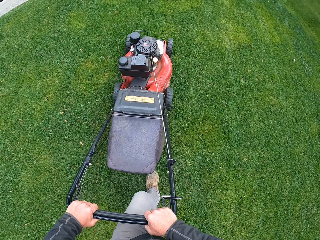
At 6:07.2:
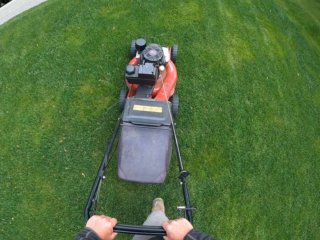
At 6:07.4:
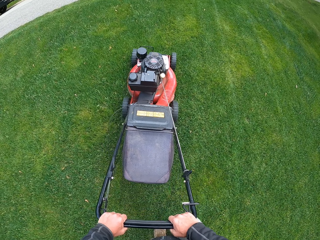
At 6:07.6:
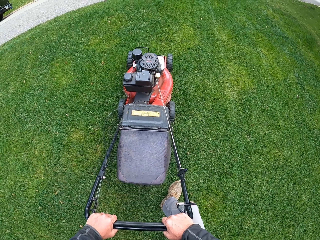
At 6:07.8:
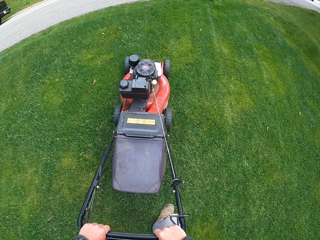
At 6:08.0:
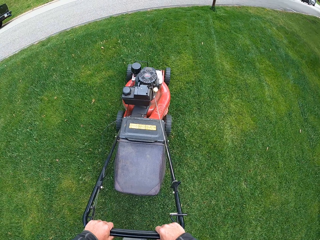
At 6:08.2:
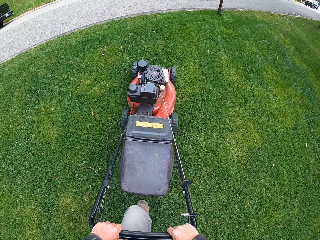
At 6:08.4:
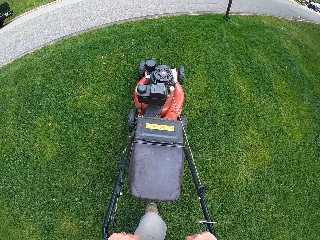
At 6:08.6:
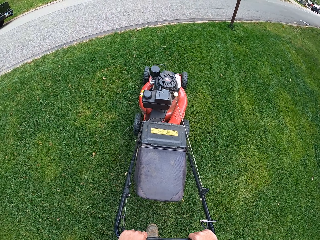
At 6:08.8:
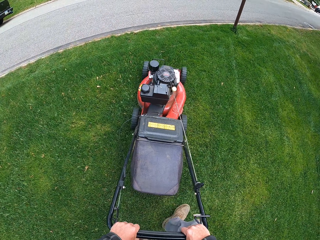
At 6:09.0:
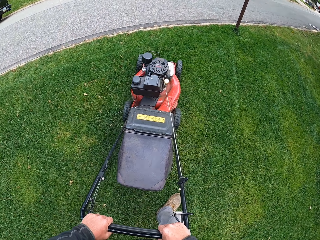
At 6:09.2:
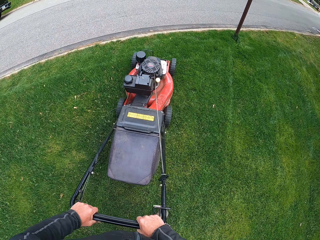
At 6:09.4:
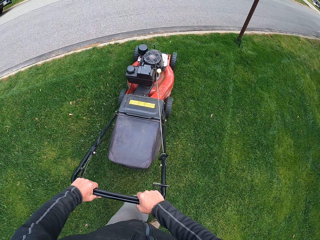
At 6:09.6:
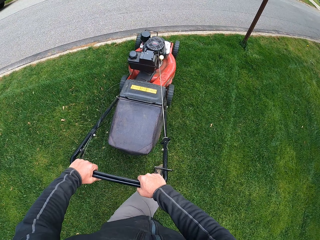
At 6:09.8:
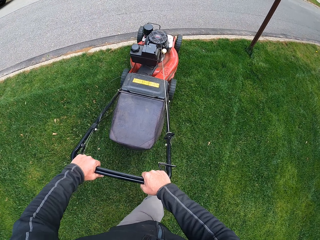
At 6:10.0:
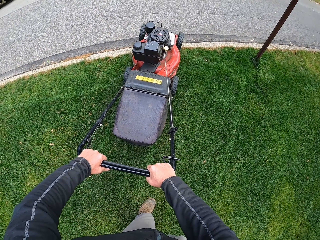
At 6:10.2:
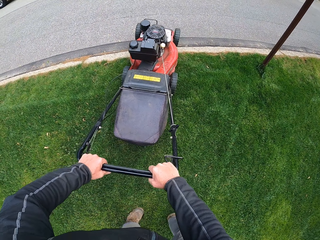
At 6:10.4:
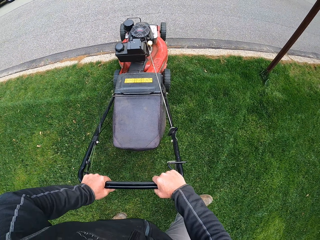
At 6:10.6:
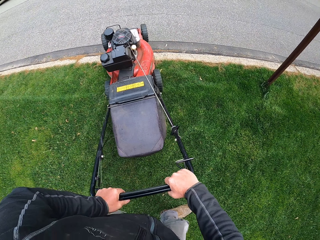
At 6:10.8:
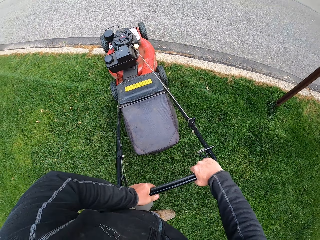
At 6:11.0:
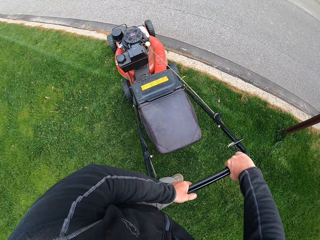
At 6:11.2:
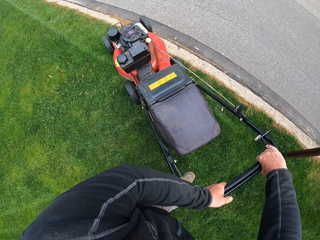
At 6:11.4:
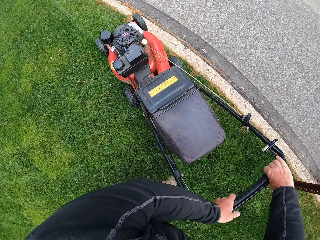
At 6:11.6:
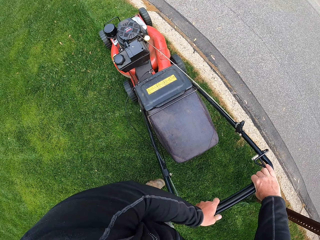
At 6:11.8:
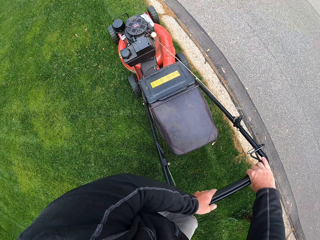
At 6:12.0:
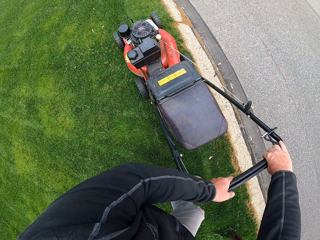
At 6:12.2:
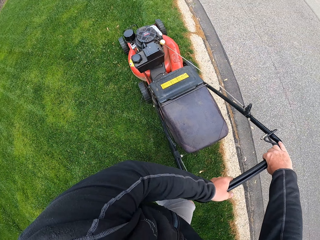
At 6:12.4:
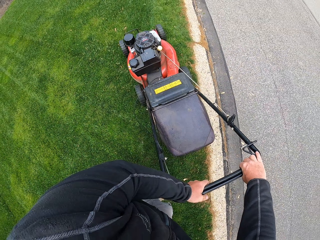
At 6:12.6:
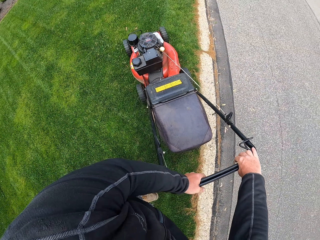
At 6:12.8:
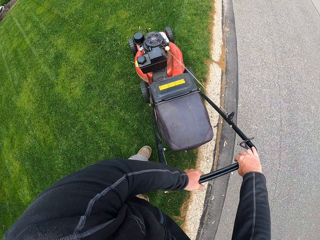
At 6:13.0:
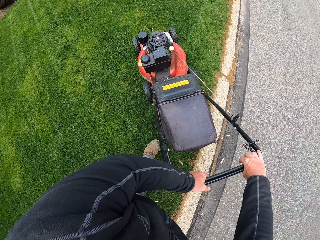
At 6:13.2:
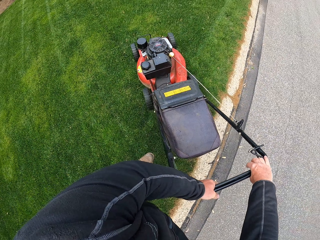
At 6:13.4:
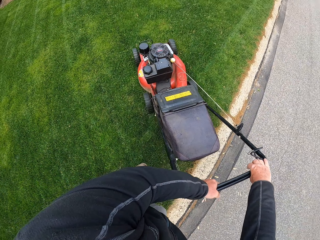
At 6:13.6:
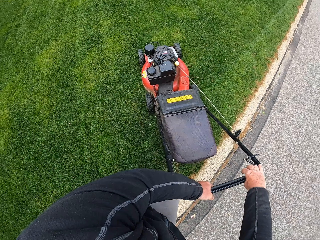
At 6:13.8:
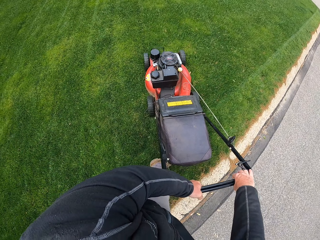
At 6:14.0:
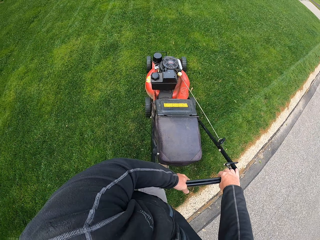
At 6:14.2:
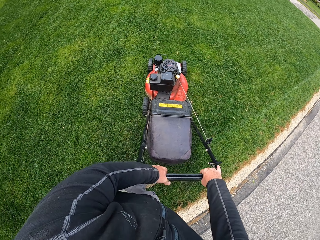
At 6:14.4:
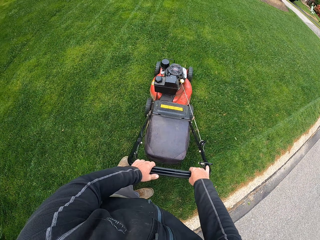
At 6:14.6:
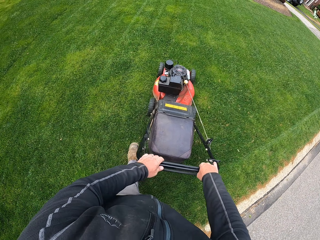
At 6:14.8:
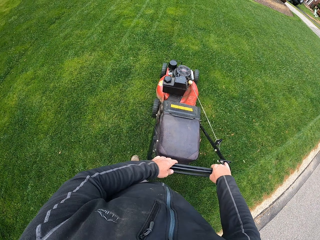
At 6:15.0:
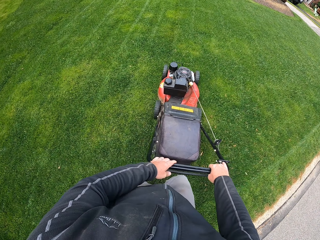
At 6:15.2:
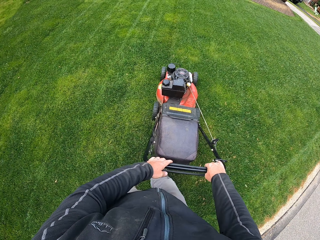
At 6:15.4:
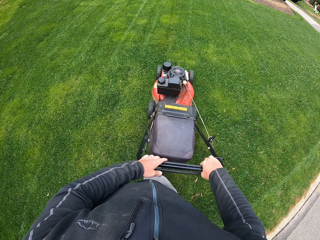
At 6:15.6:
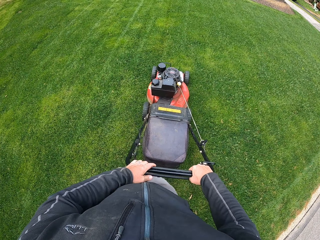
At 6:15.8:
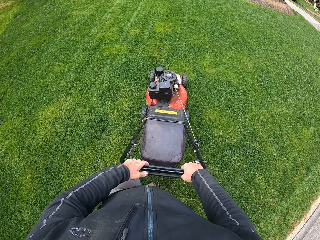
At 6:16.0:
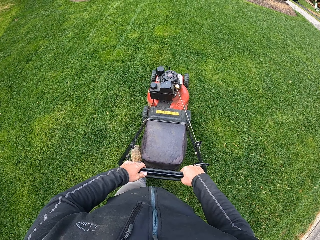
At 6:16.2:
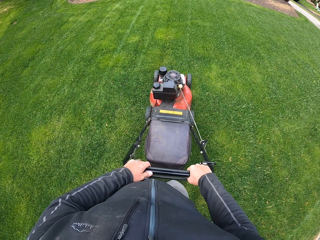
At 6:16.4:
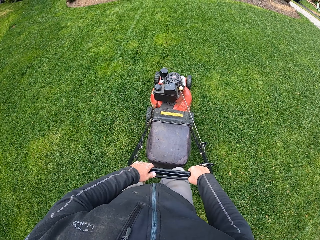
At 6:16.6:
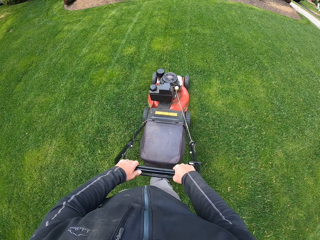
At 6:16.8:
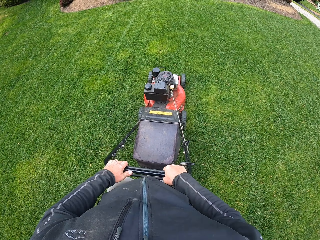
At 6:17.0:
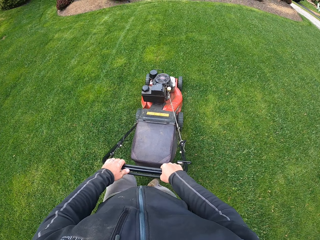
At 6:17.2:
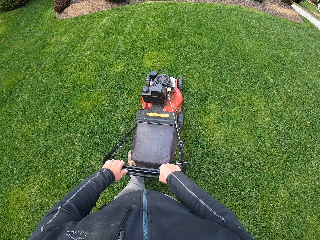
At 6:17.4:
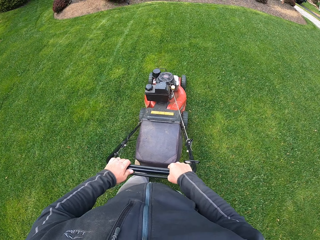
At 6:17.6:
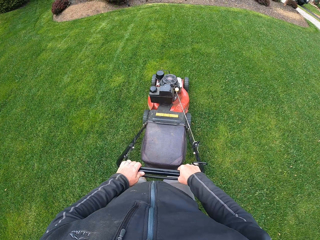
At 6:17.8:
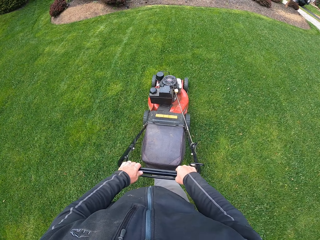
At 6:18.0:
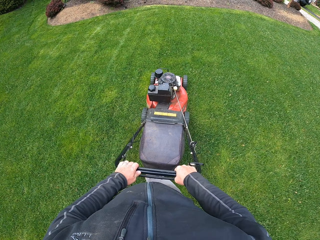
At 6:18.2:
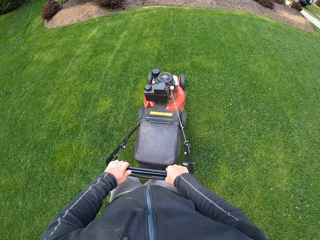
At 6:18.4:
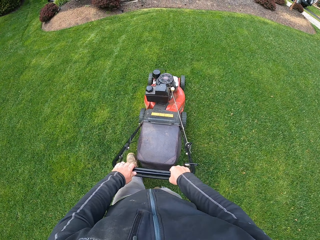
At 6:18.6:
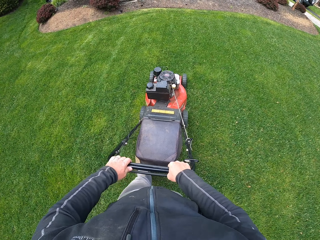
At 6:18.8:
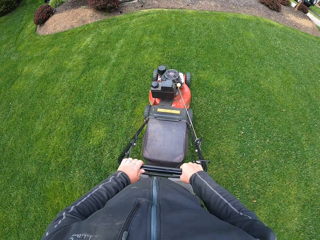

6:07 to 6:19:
The camera wearer turns a lawn mower. They cut grass.

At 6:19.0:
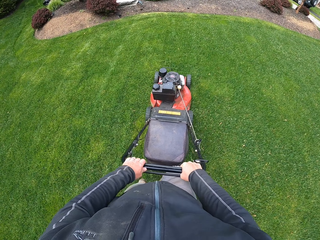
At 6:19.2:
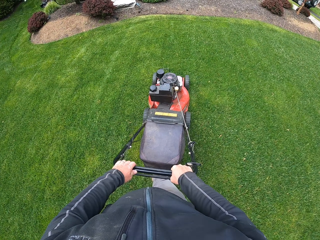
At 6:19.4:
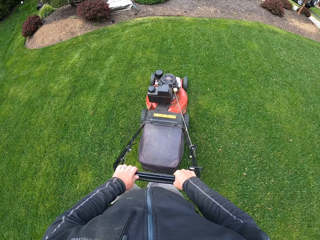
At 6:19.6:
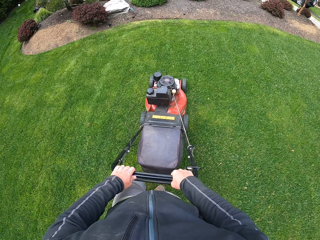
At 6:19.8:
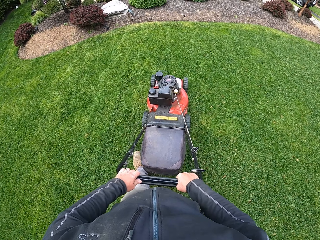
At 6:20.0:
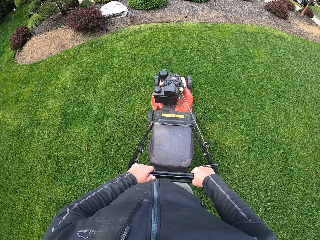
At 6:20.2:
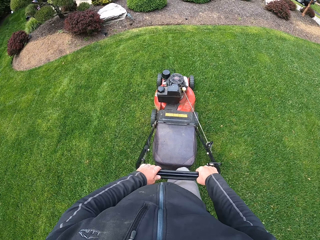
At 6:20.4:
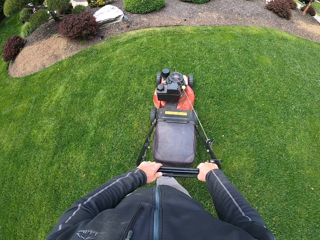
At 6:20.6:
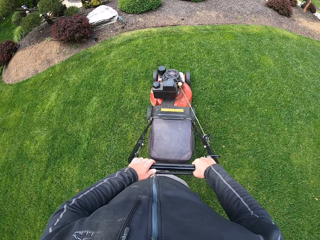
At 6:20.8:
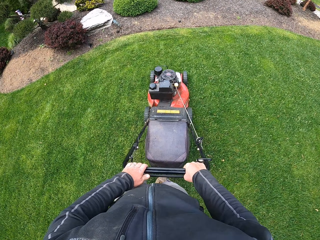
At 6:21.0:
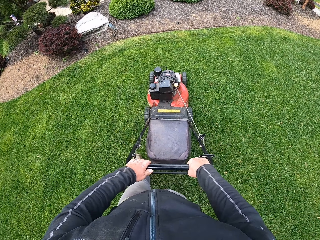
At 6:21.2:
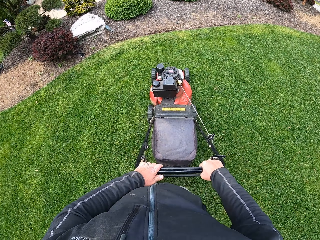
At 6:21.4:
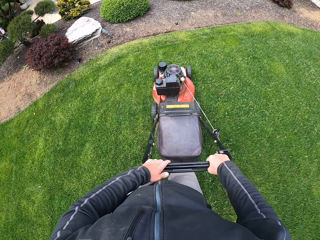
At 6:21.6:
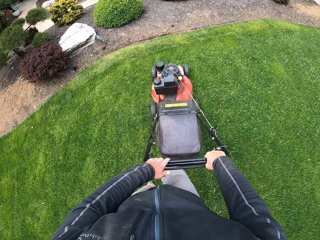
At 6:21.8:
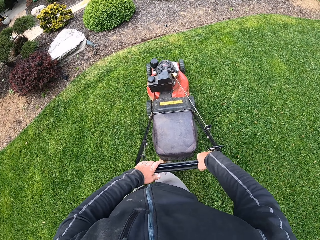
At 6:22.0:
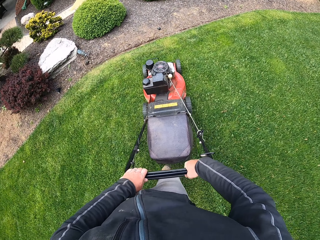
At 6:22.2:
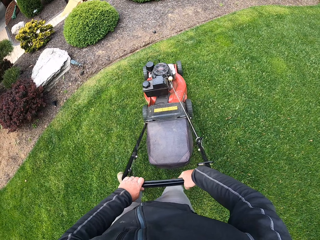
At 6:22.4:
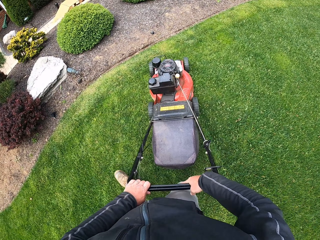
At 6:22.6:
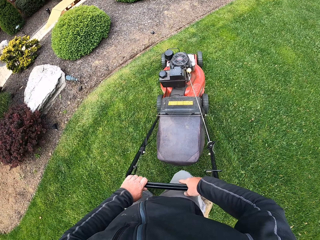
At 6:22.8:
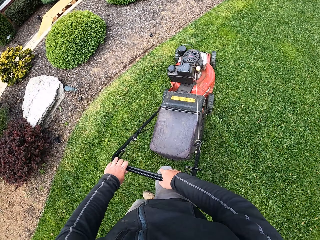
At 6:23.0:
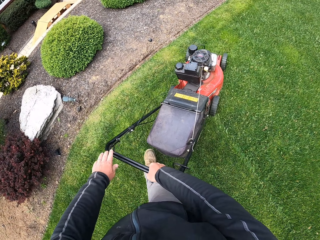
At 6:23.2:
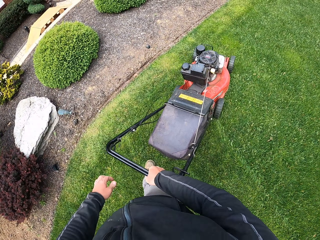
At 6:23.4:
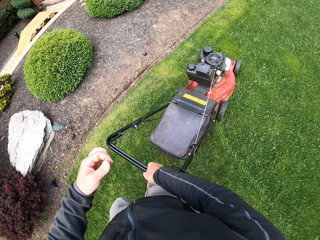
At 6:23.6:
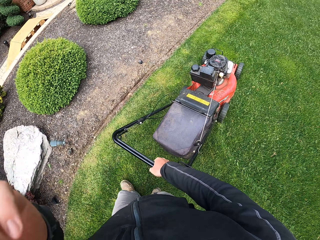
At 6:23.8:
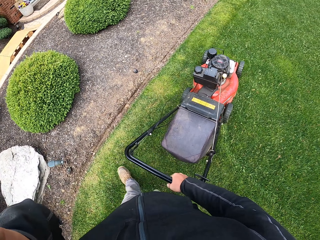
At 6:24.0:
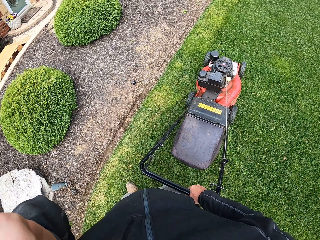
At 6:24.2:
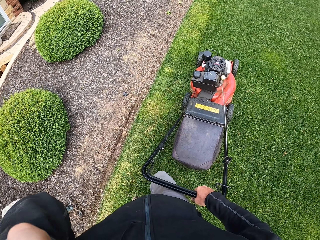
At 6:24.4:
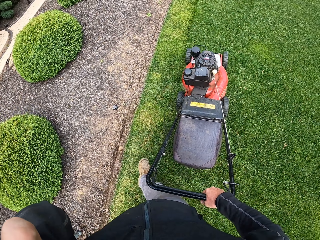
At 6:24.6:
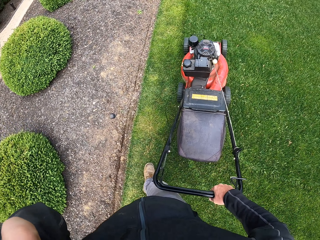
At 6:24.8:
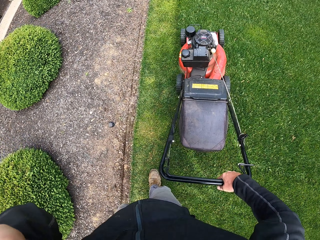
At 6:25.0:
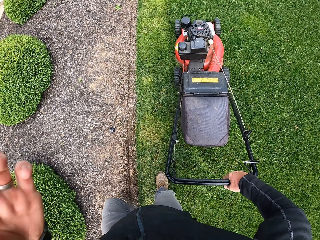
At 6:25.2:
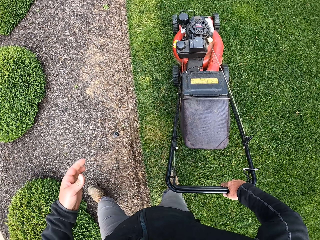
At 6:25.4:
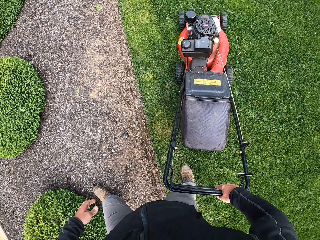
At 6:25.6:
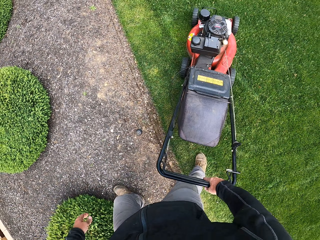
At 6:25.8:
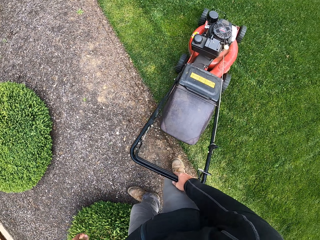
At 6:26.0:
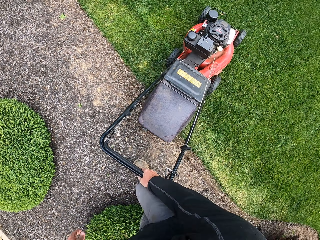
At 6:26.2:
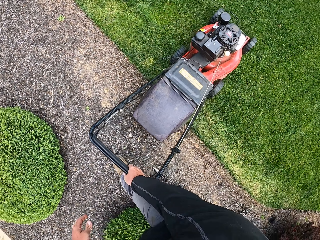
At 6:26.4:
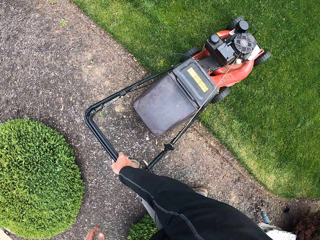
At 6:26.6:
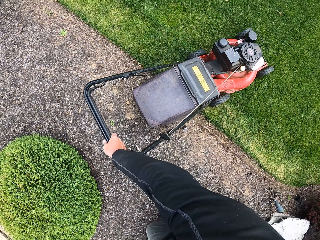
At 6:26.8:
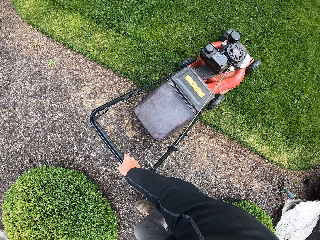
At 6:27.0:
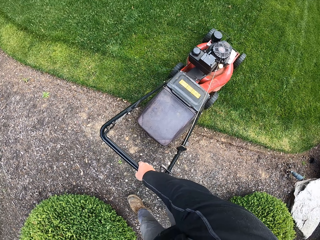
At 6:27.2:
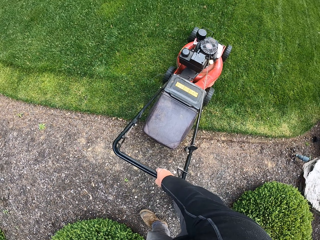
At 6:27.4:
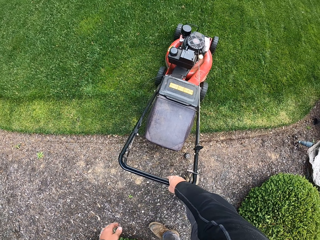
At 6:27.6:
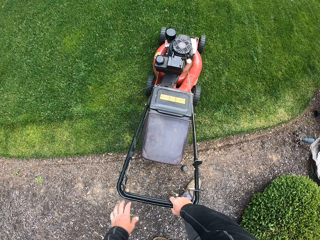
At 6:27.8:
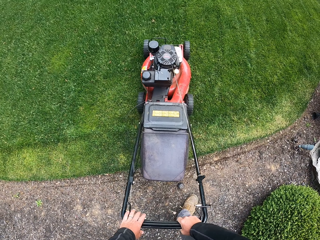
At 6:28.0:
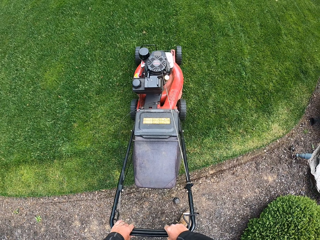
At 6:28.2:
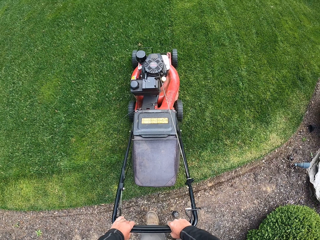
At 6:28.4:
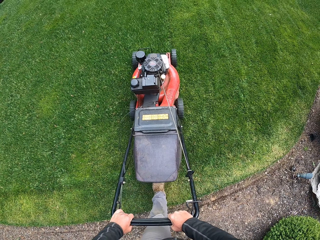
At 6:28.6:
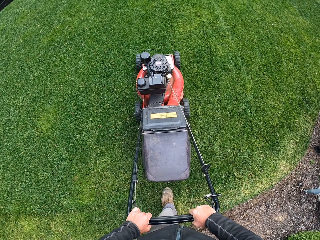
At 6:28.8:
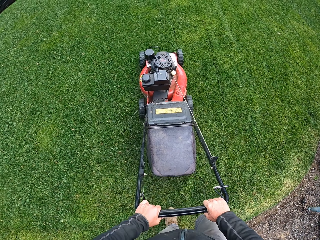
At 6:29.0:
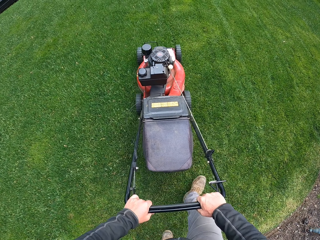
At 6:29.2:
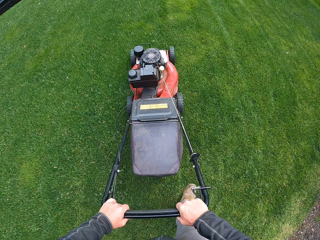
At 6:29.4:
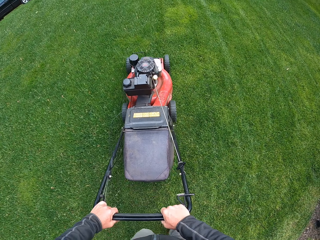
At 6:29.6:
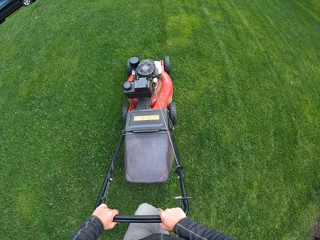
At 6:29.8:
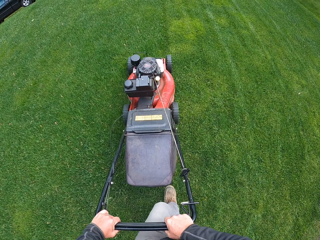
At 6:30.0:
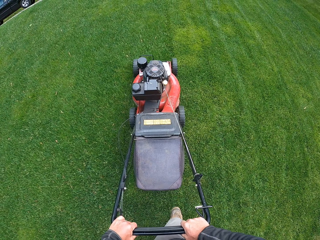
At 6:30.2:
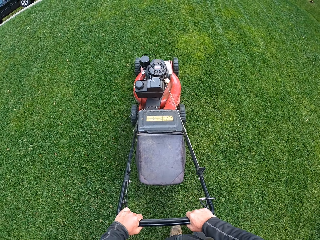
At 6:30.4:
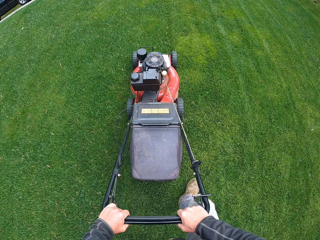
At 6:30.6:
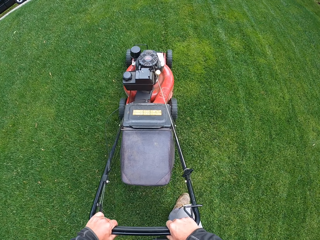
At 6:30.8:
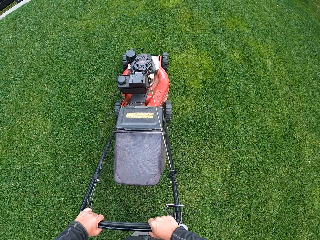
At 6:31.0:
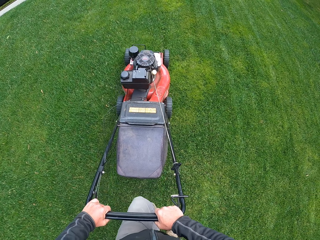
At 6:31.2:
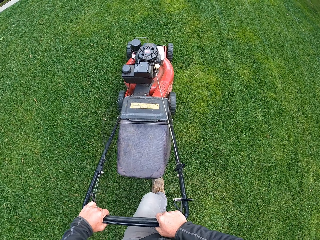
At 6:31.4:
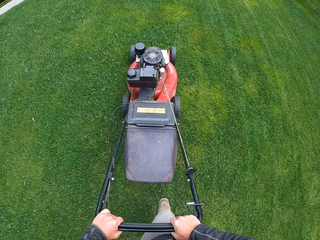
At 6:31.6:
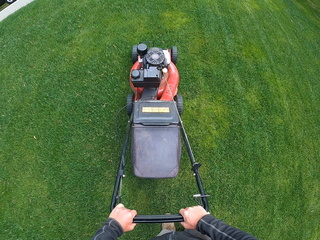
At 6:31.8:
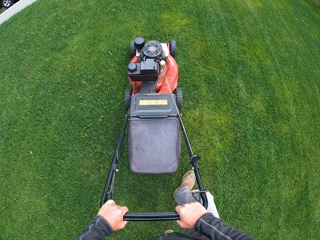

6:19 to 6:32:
The camera wearer turns a lawn mower. He scratches his face. He cuts grass. He turns the lawn mower. He cuts the grass.
